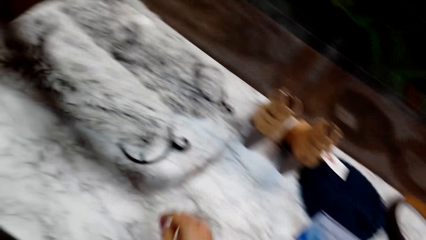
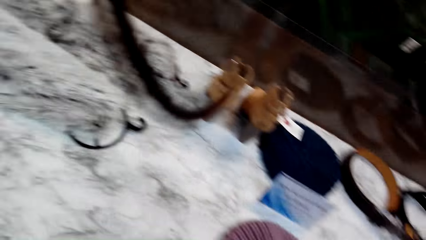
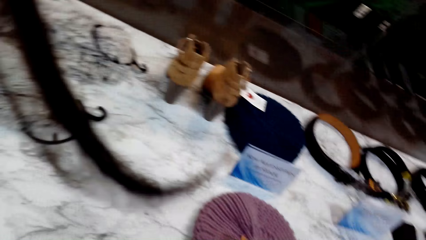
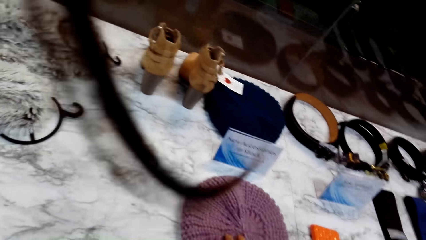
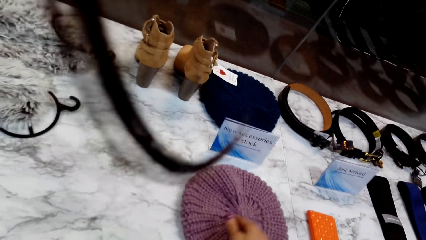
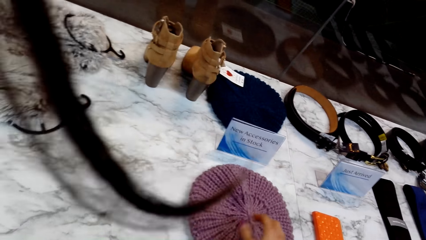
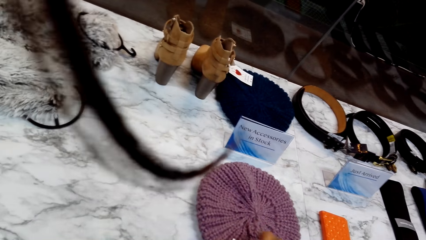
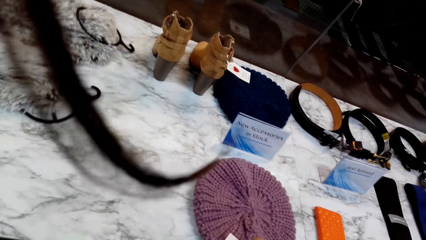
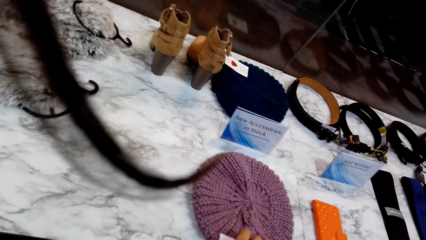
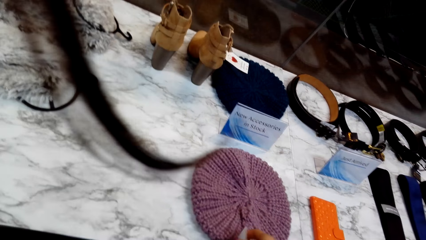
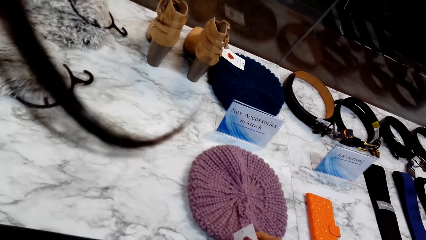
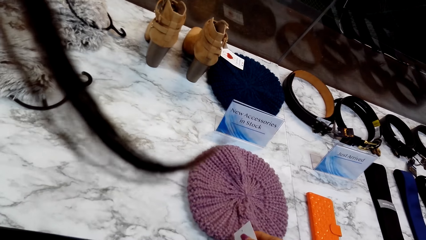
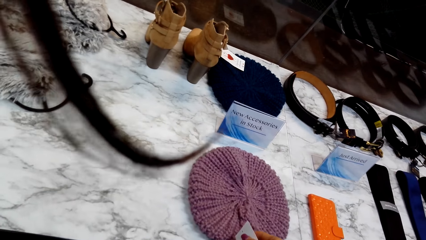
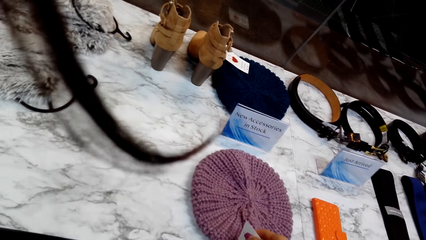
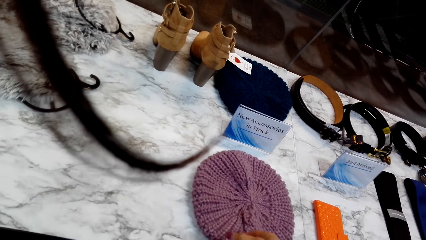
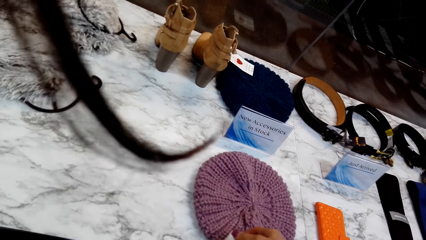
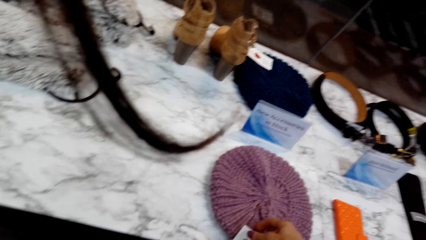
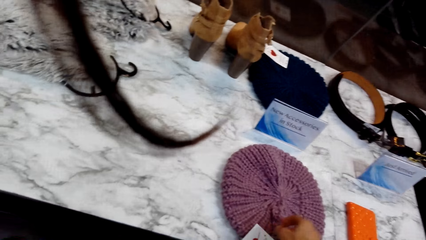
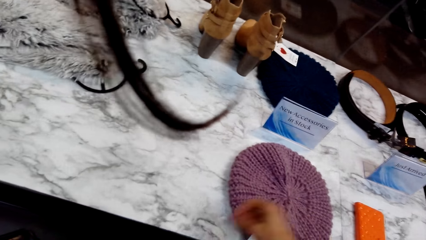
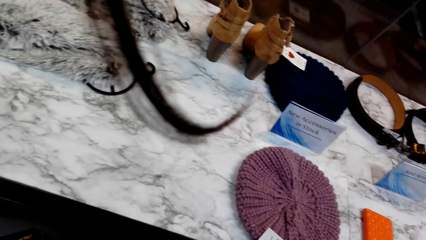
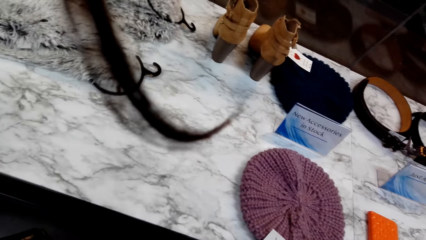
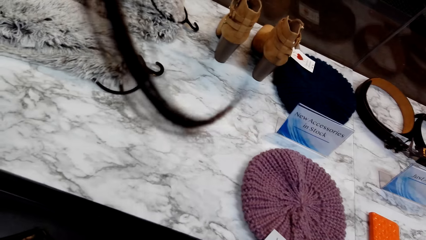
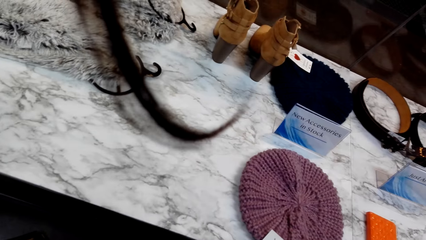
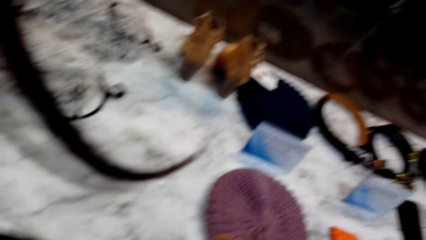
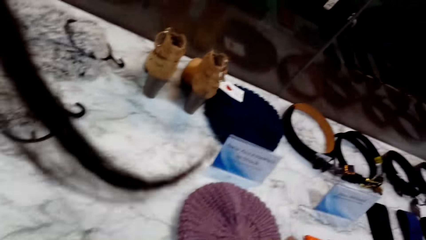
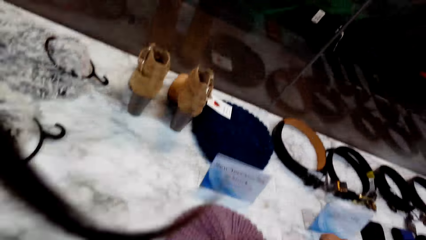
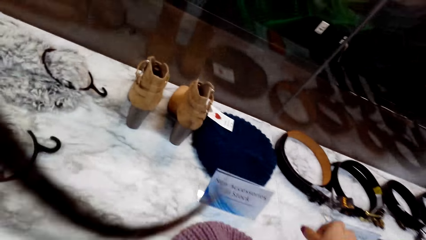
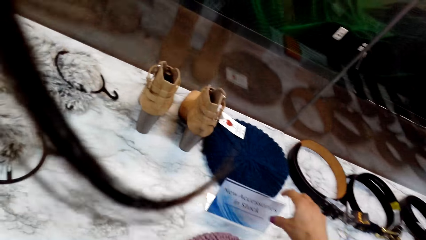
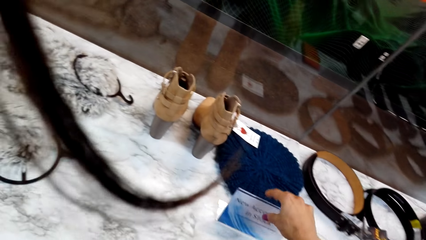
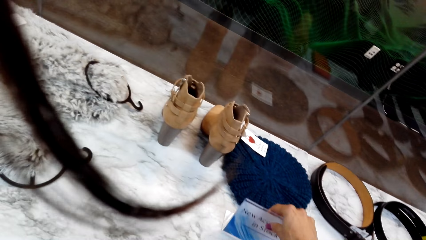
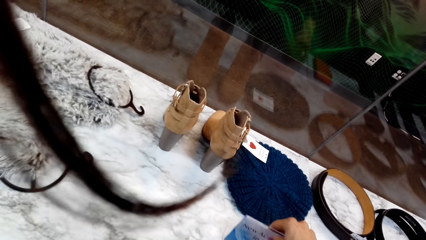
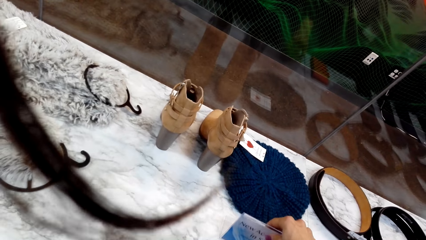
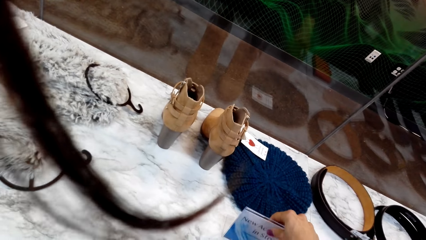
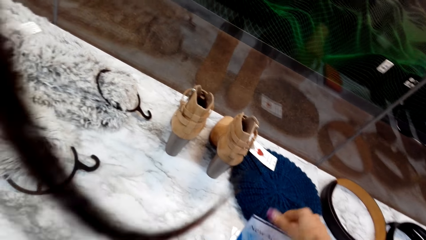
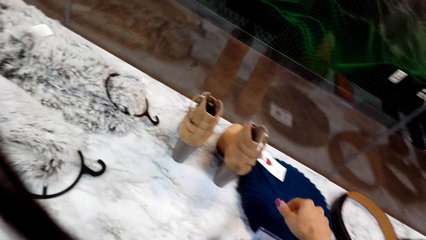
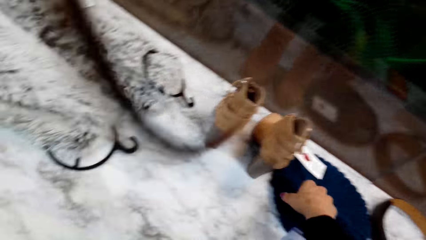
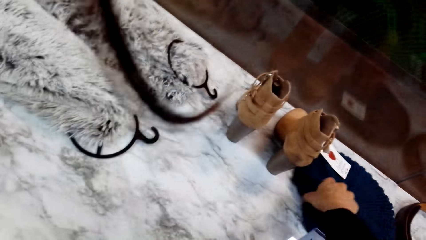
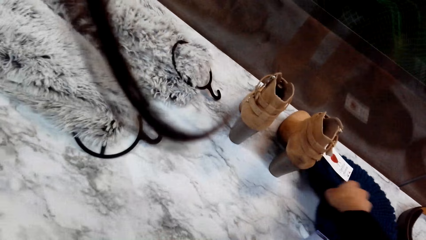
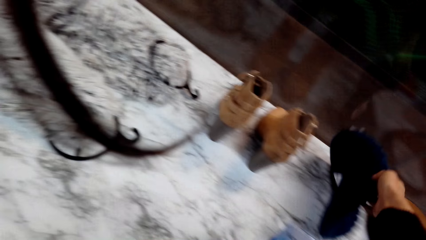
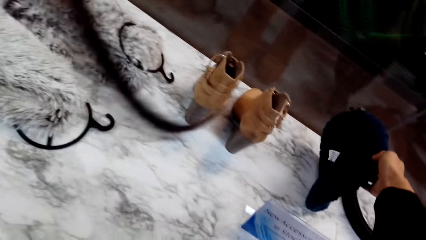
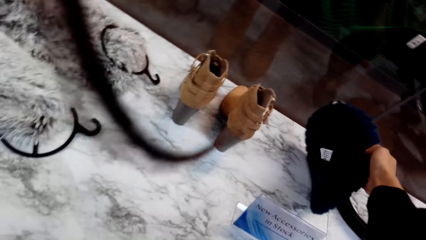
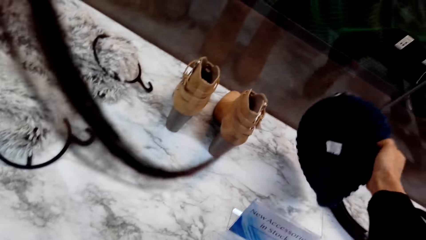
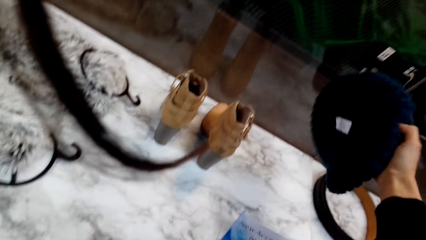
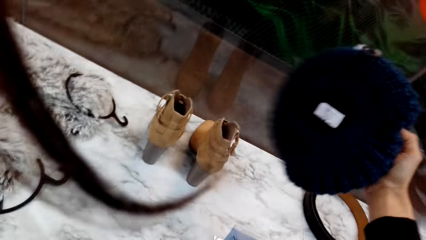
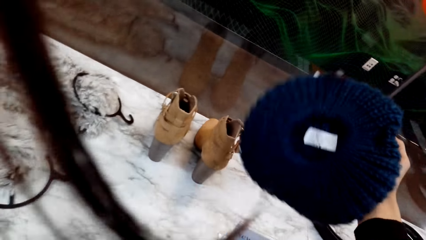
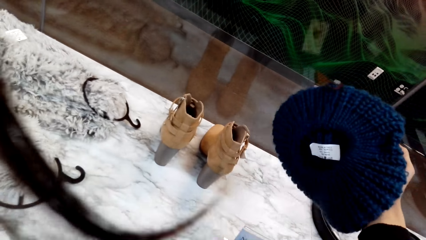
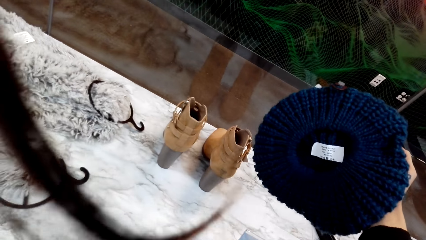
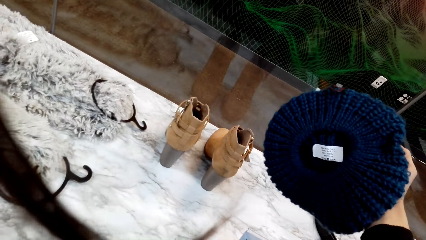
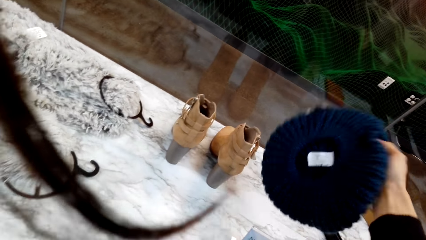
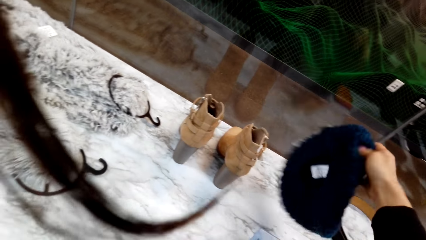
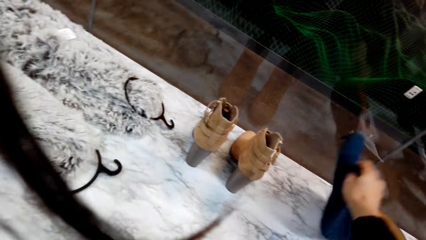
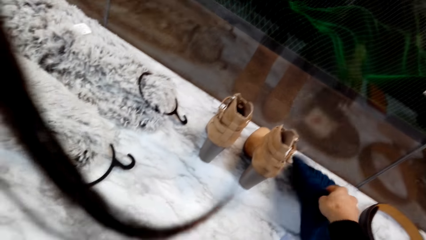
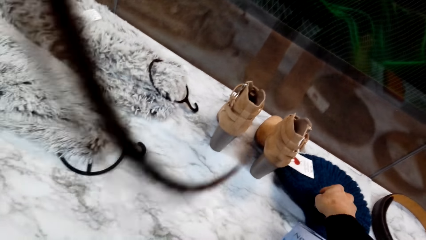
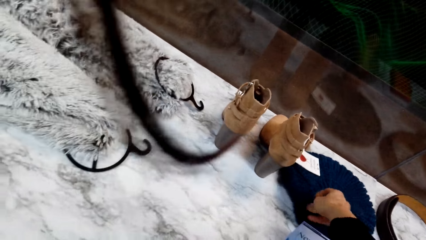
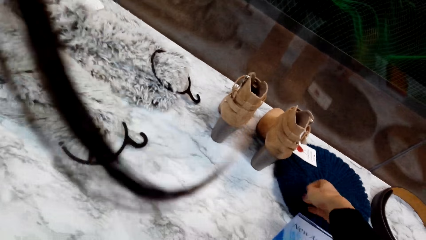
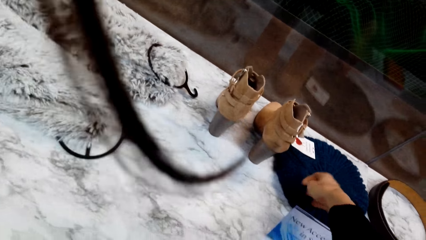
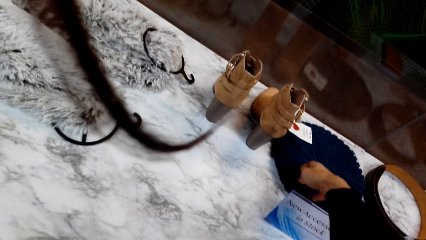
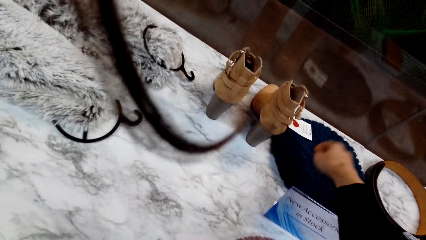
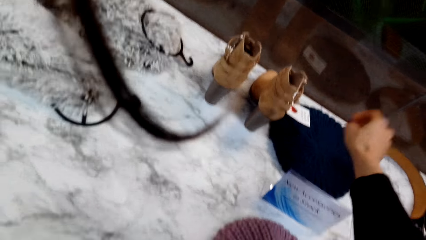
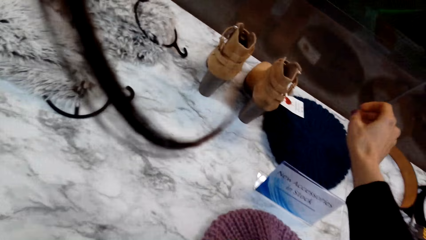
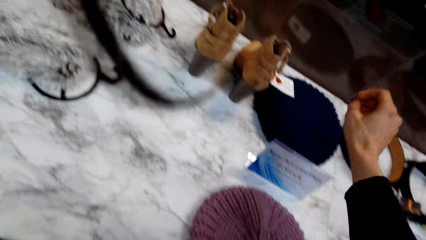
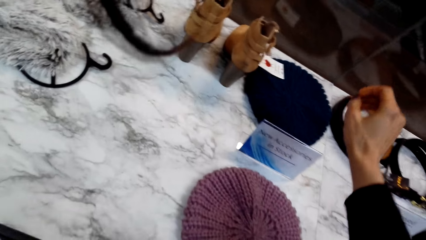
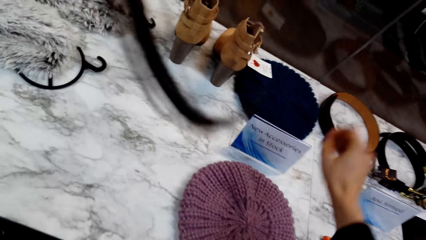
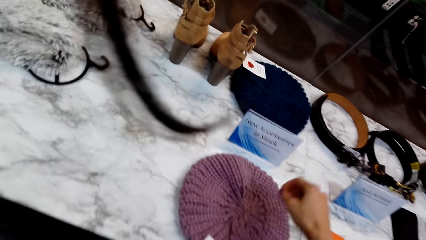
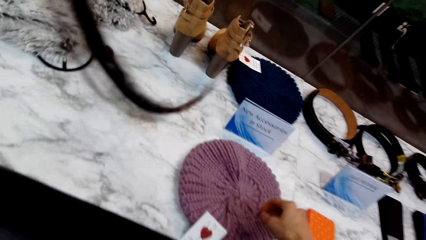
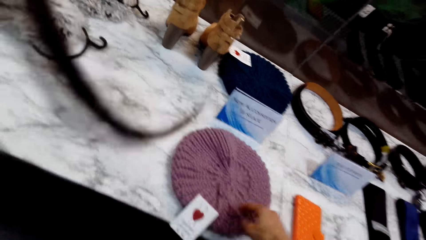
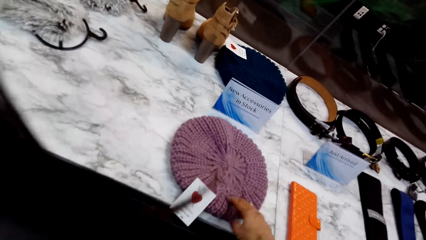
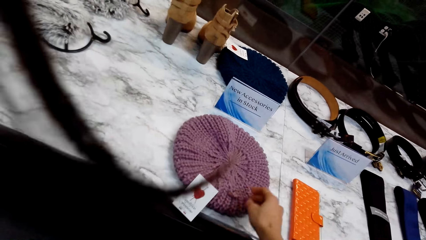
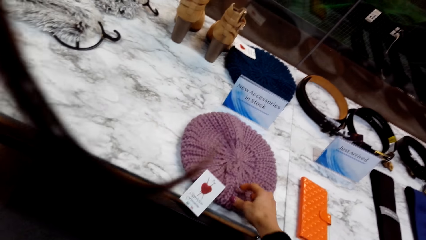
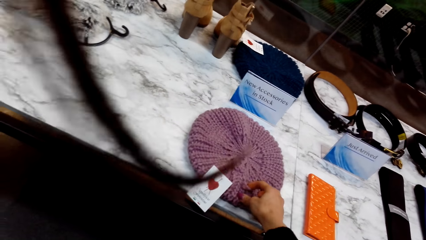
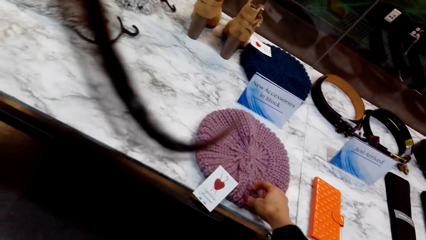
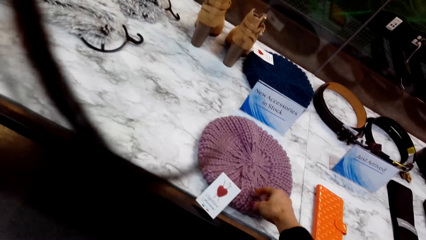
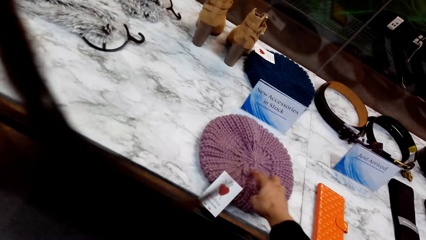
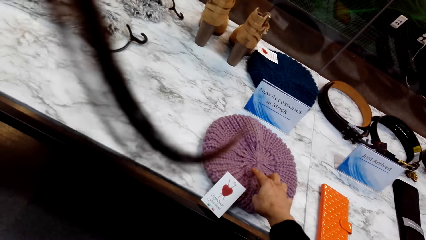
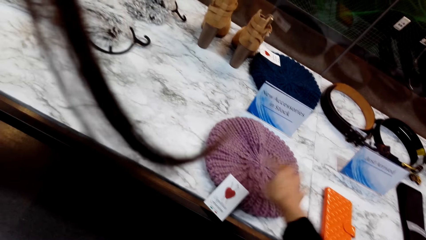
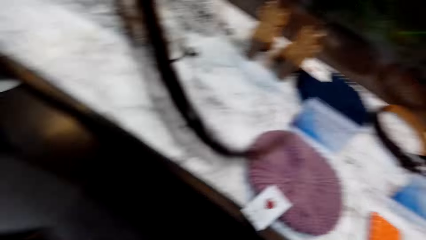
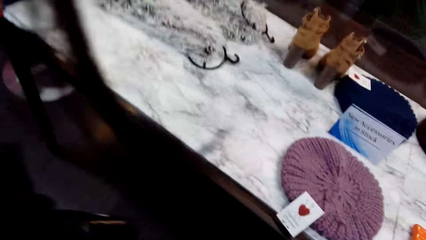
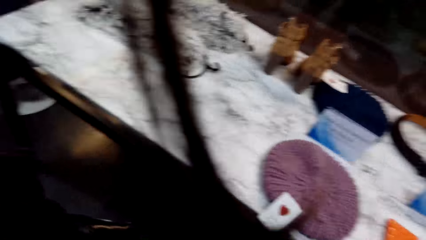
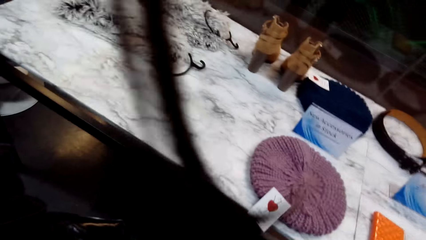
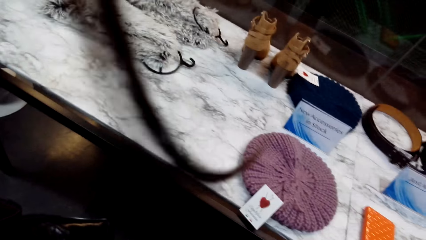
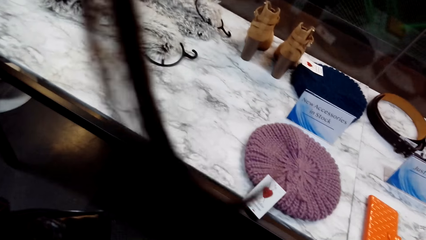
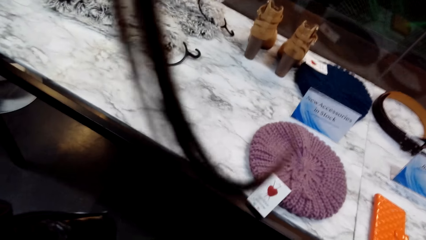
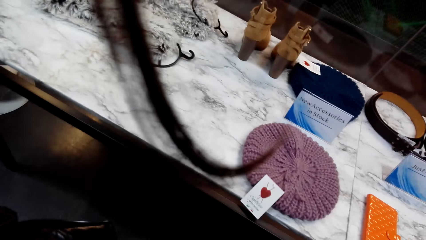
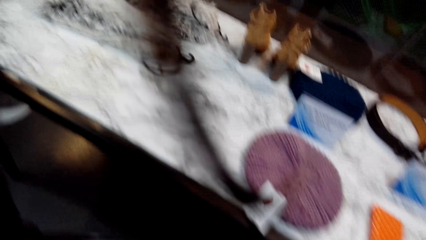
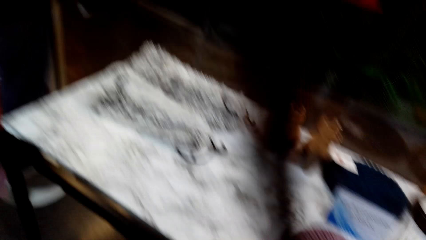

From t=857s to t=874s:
The camera wearer drags a cloth on the table. They touch a sticker on the beanie or cap. They touch the sticker on the blue beanie. They pick up the blue beanie. They place the cap down. They touch the beanie.
